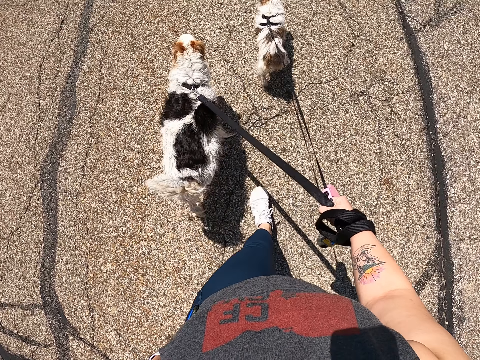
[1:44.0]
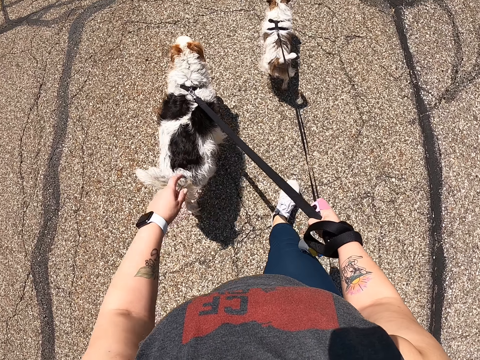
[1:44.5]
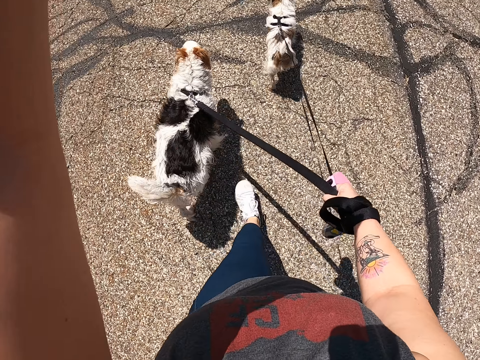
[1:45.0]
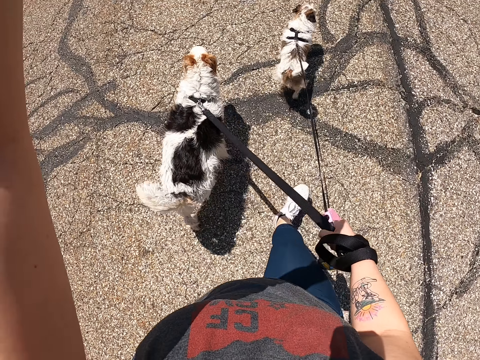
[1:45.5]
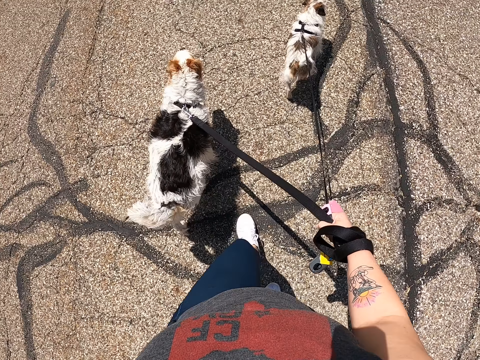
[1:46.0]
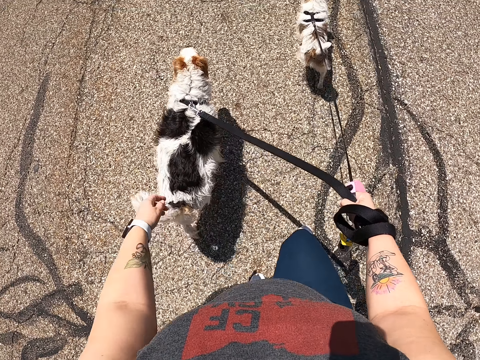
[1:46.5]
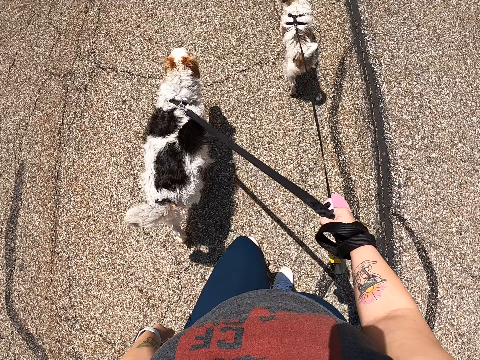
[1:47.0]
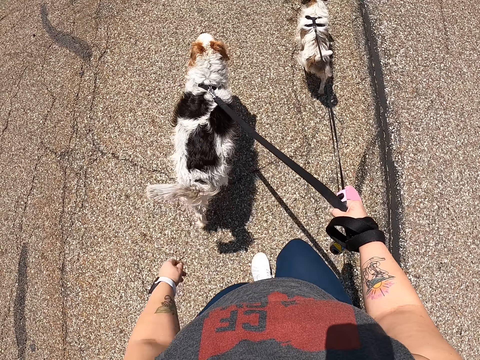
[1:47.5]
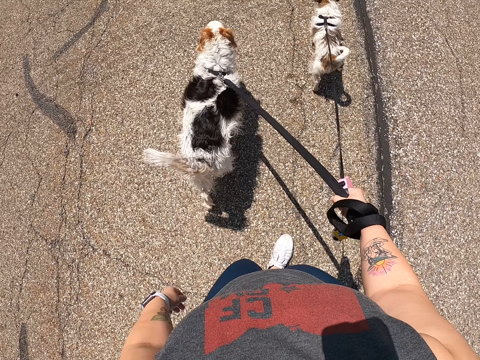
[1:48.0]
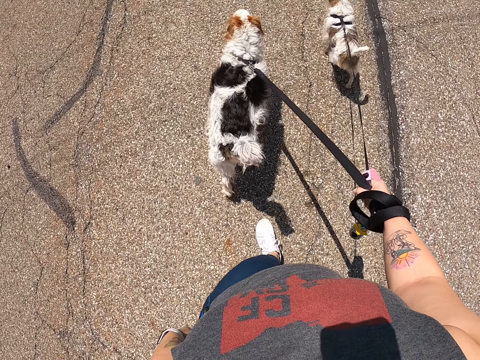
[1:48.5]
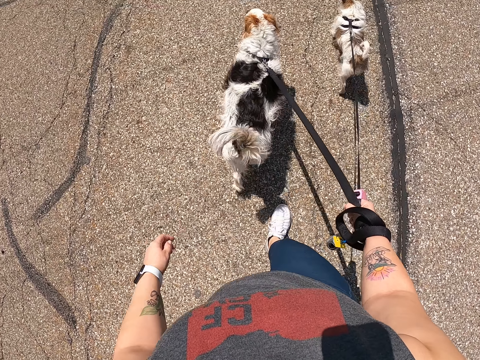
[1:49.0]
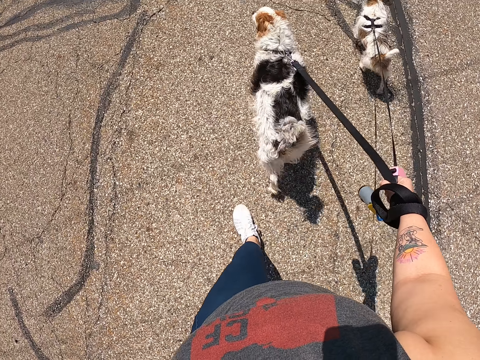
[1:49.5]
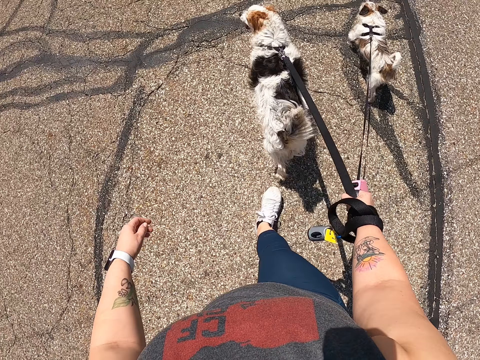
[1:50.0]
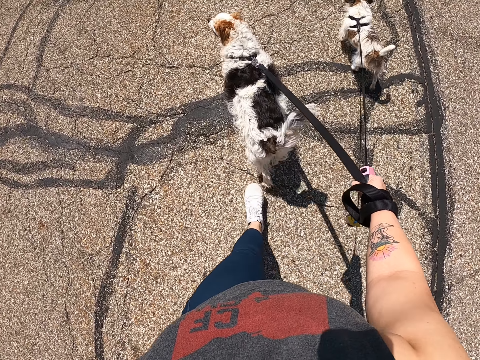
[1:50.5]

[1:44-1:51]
The camera wearer touches her head camera.

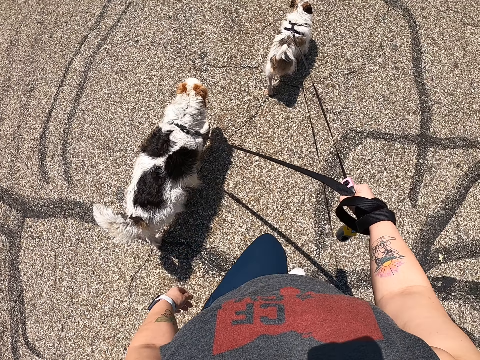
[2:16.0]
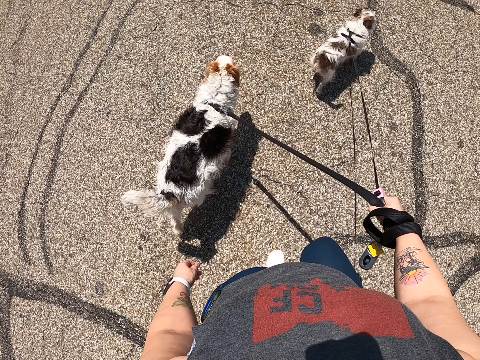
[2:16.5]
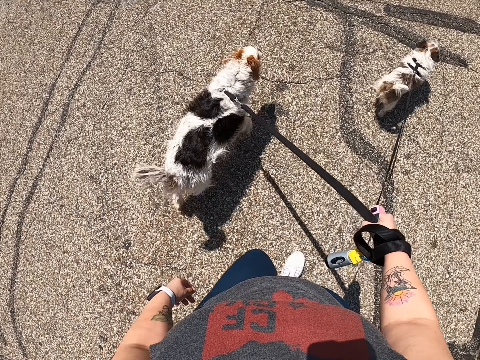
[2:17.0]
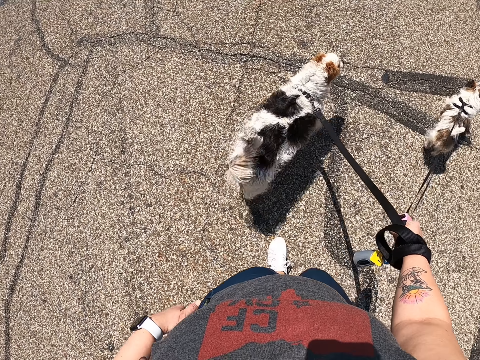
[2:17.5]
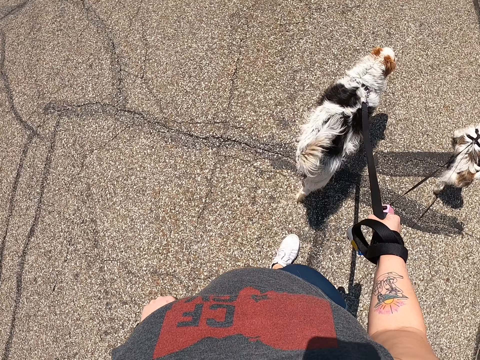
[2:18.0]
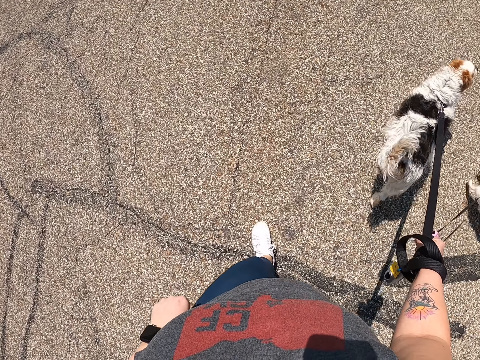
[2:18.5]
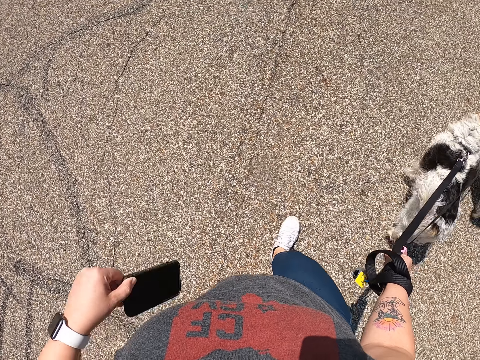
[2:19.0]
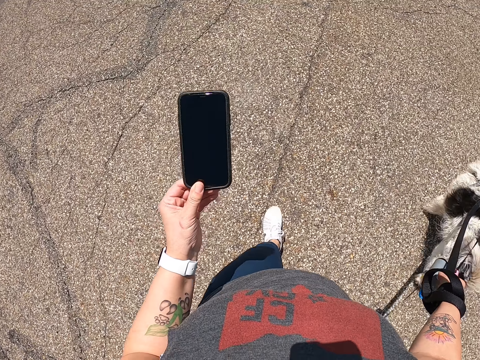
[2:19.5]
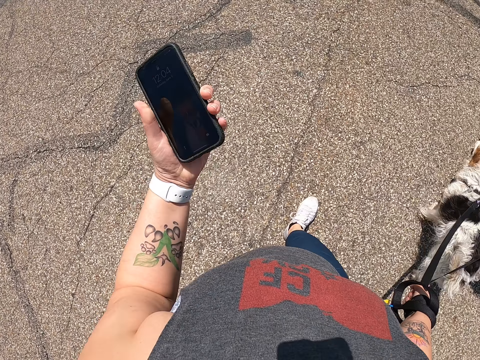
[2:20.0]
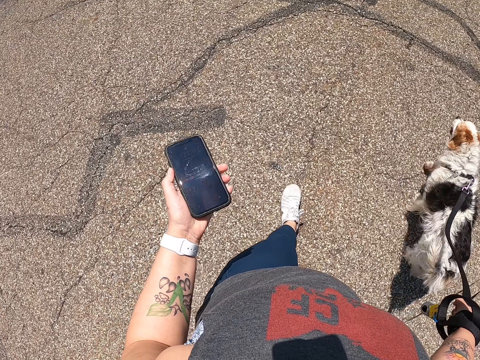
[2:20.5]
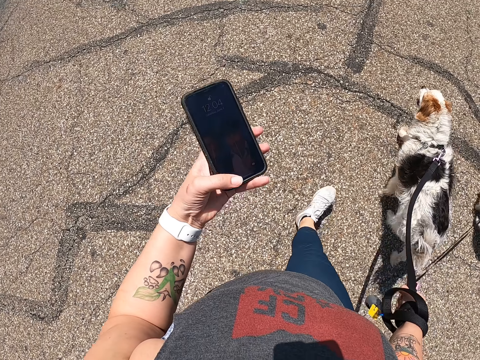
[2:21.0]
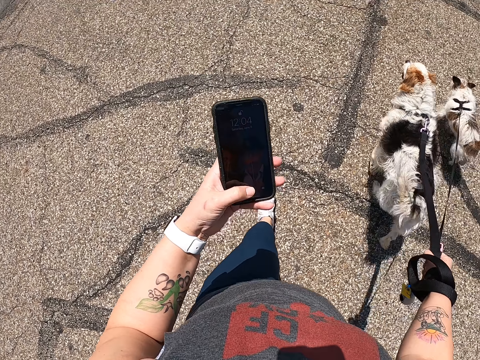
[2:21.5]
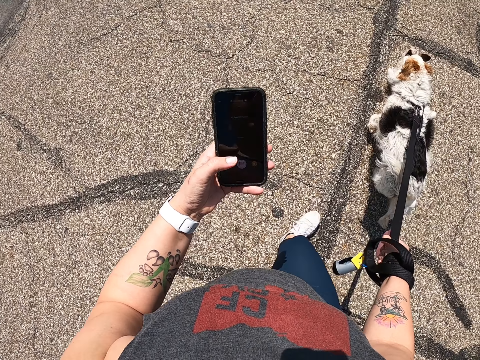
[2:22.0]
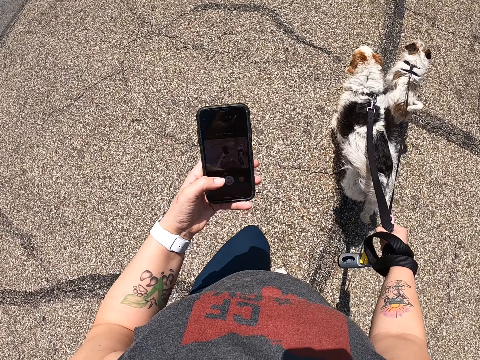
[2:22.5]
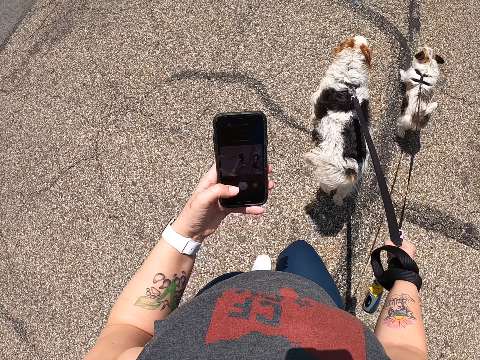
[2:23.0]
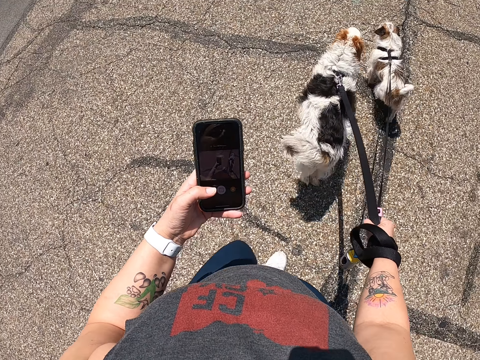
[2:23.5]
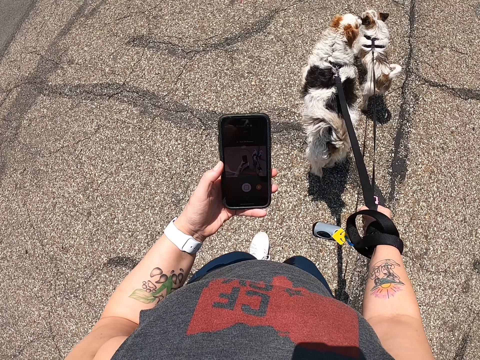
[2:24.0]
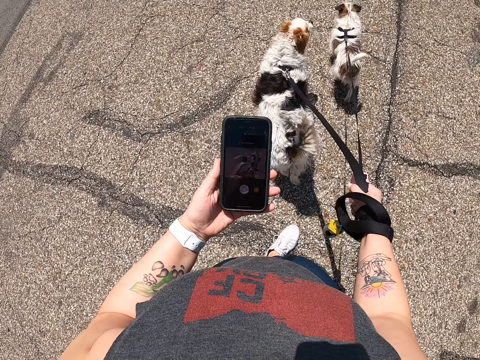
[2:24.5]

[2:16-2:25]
The camera wearer brings out her phone from her pocket. She operates her phone.

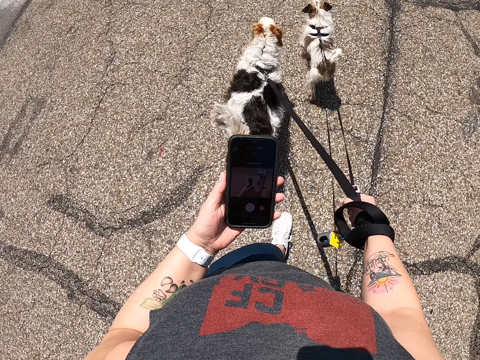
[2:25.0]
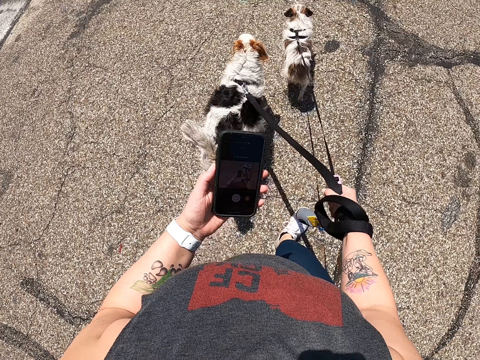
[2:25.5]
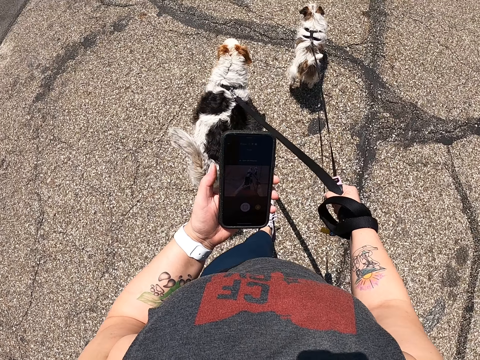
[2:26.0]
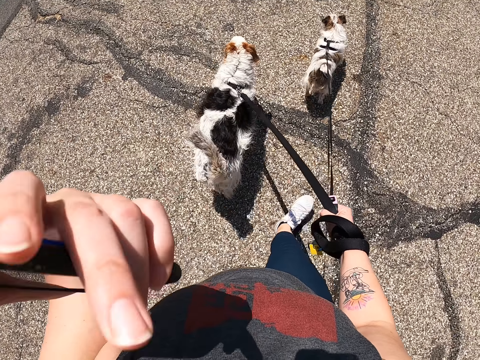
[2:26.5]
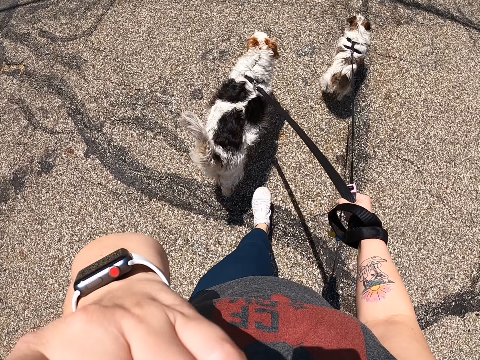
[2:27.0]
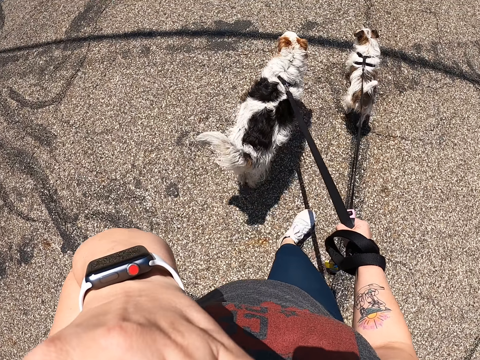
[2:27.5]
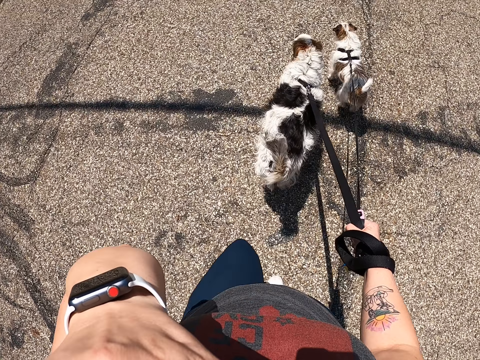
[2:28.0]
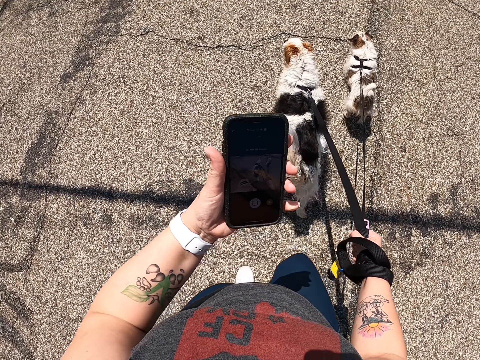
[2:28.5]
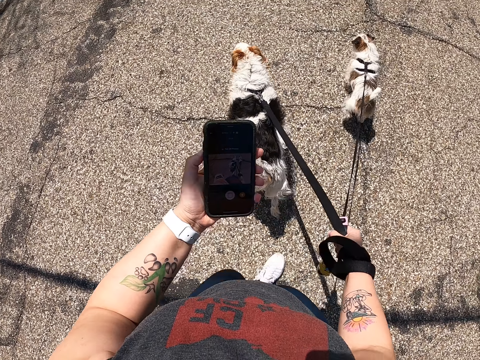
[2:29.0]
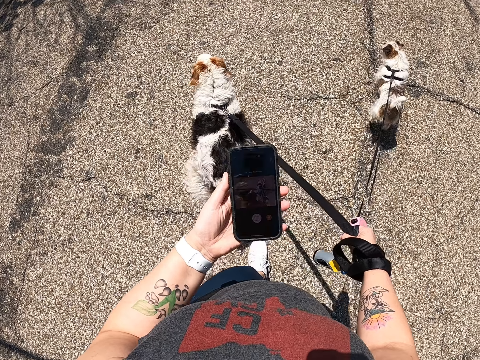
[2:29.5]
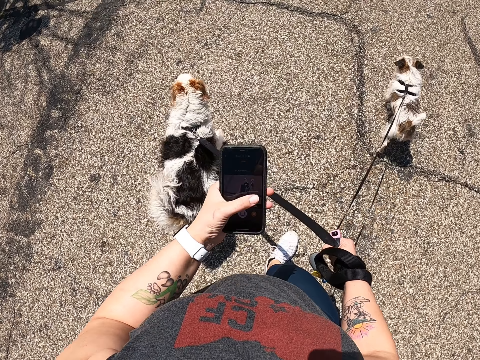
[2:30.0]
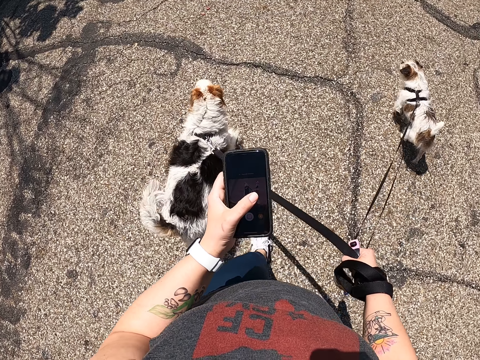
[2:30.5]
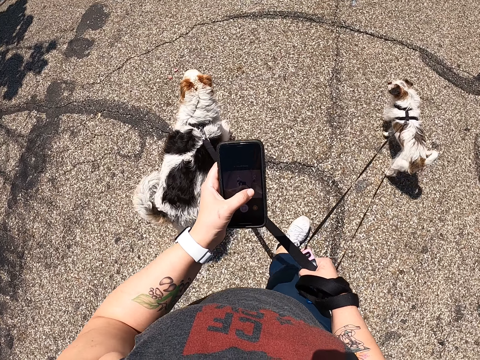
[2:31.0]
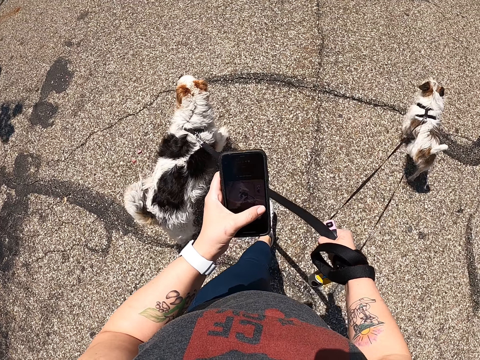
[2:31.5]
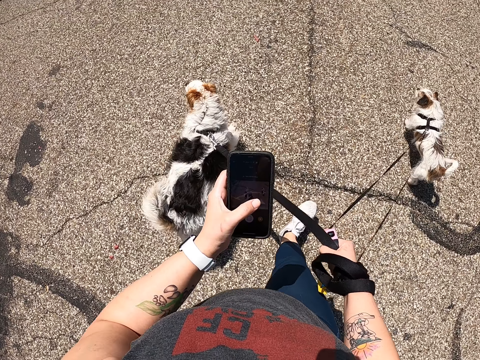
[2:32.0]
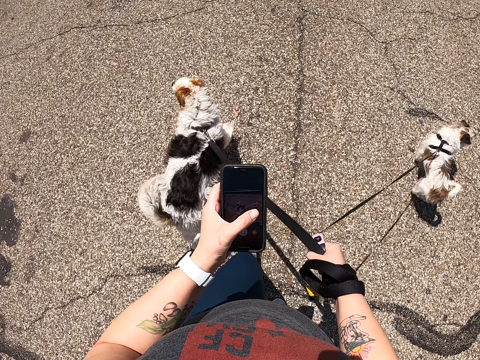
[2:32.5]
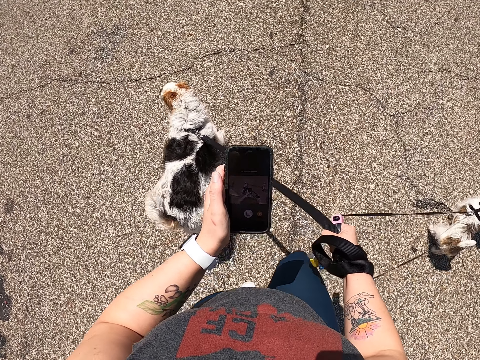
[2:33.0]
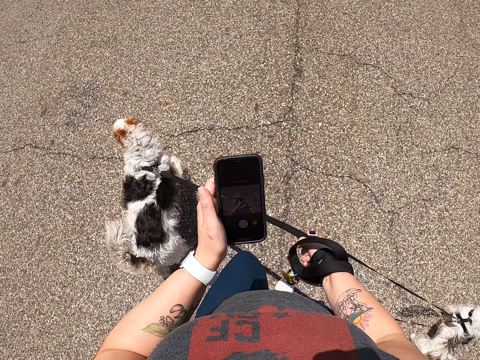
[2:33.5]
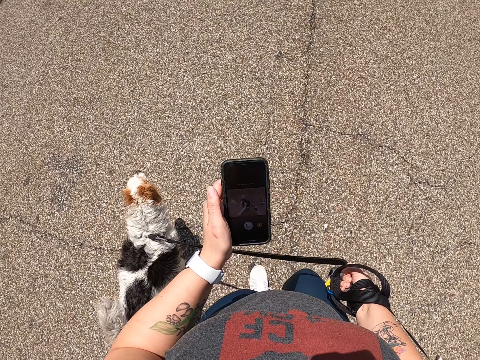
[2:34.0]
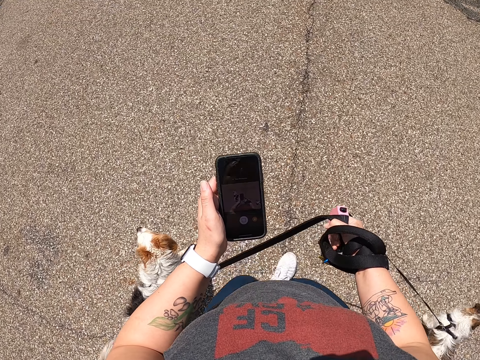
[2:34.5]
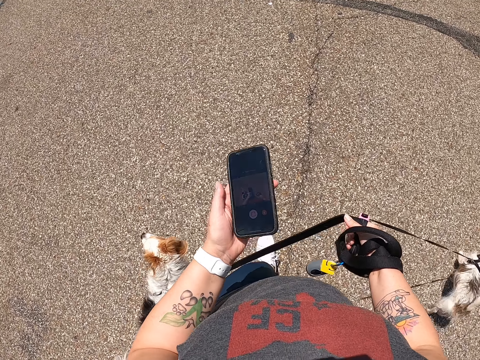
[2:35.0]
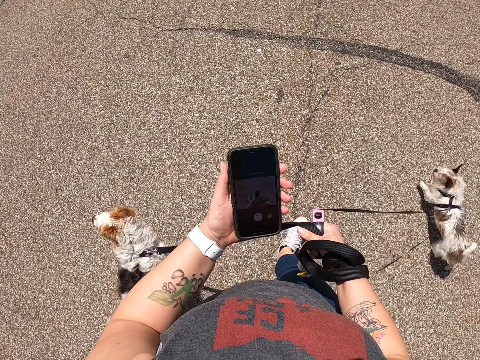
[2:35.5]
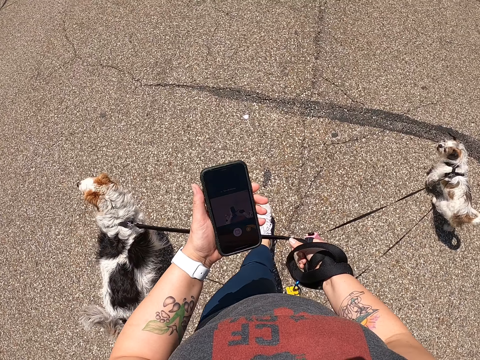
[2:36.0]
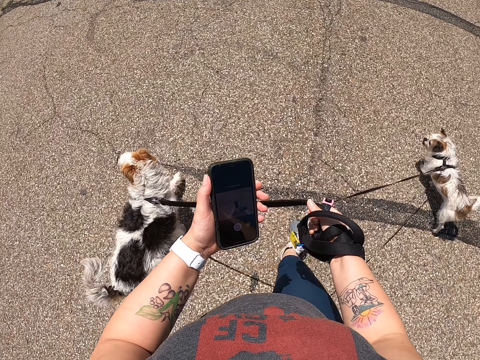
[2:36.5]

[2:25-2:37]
The camera wearer touches her face. She operates her phone.
